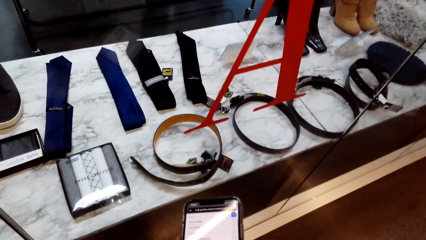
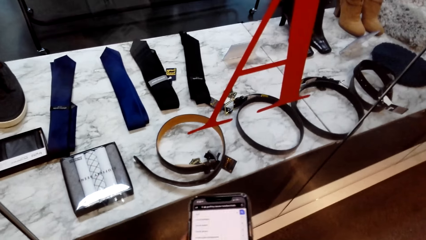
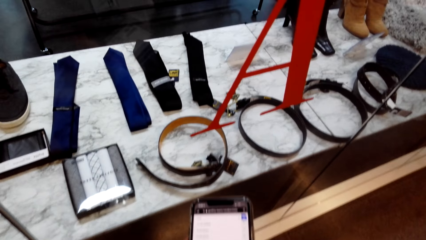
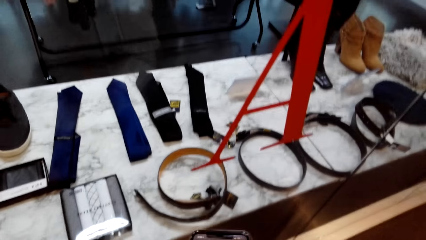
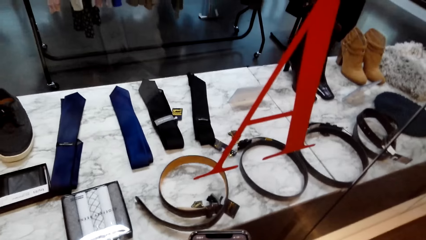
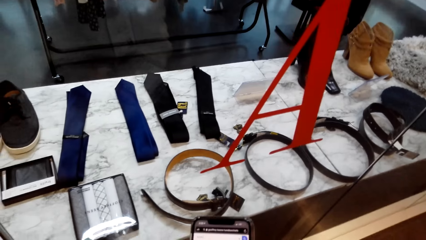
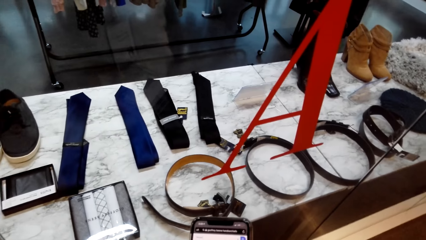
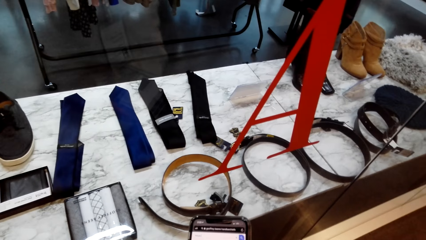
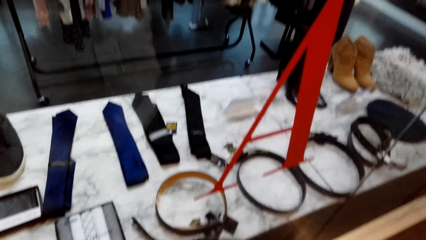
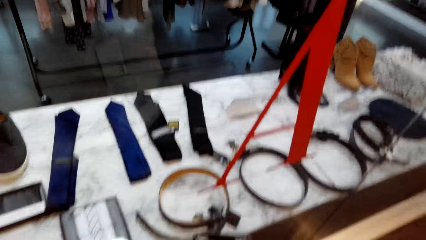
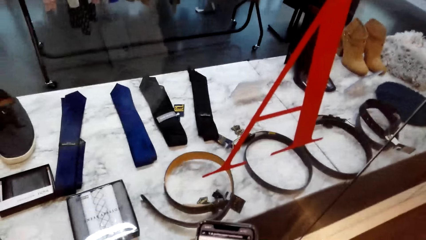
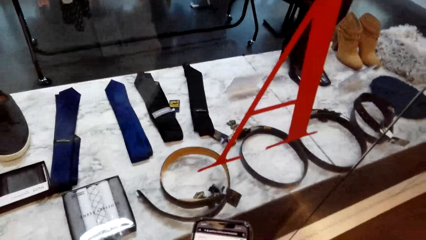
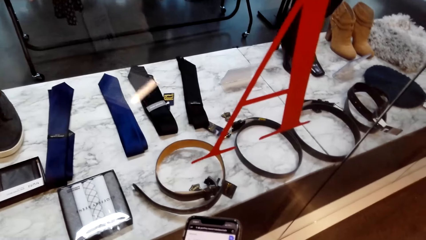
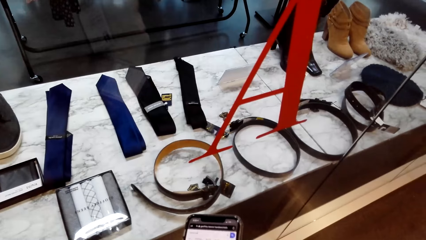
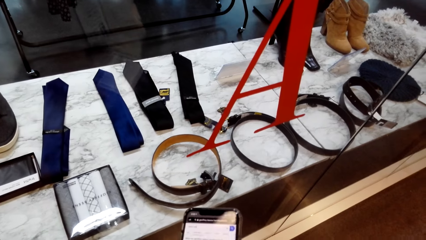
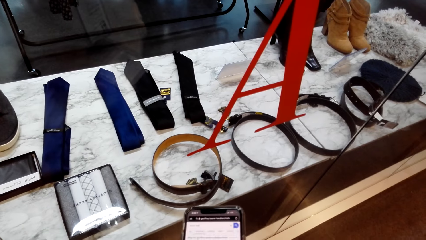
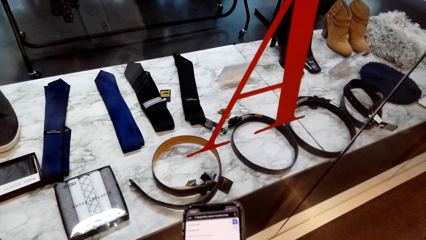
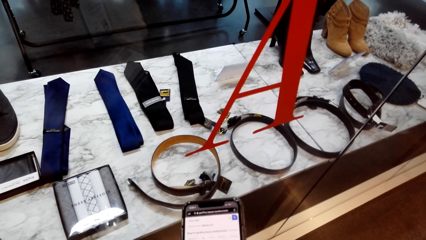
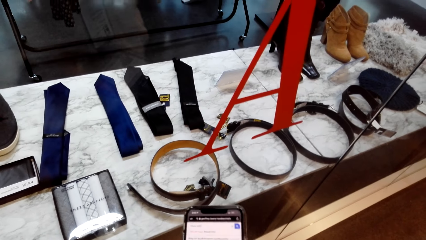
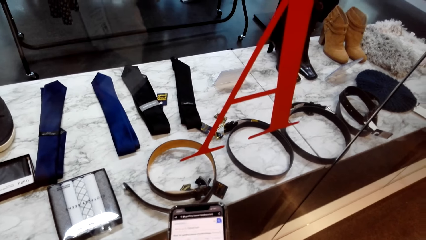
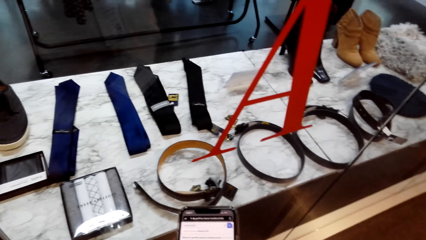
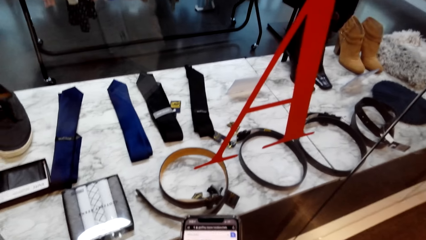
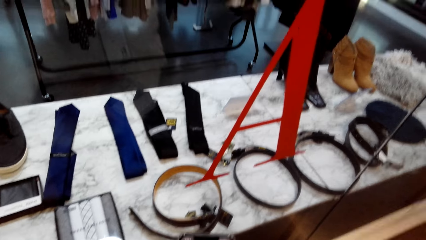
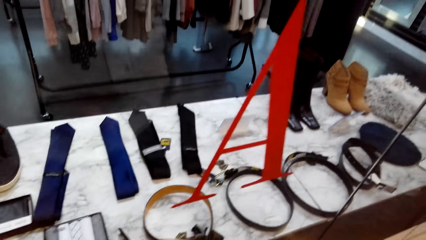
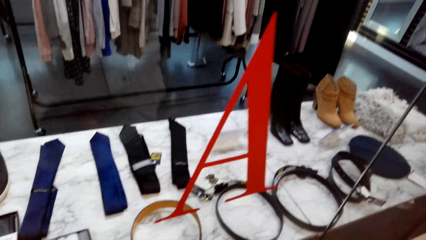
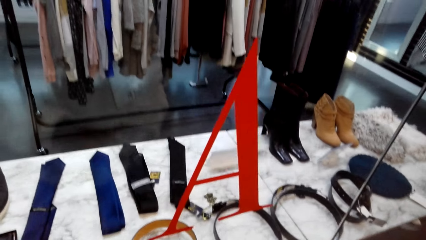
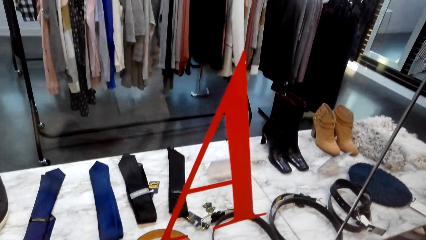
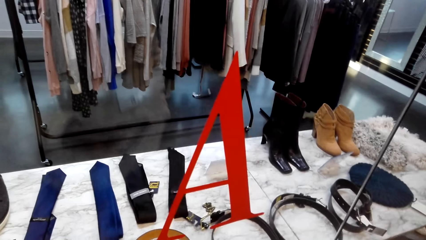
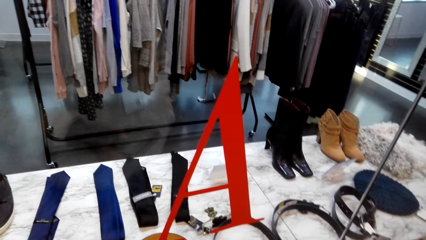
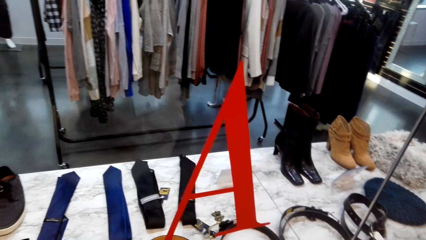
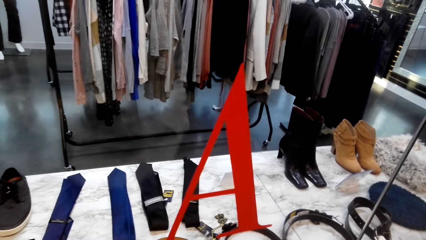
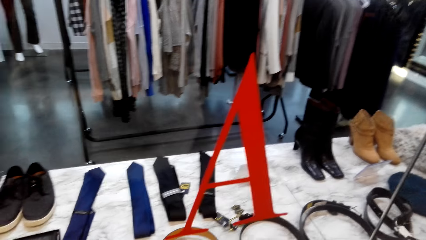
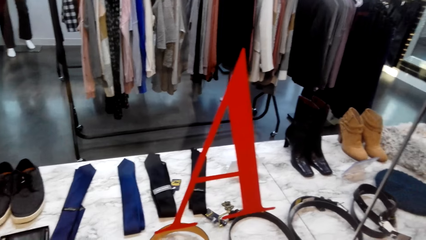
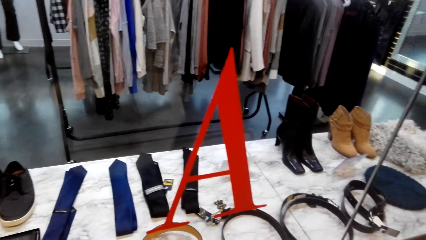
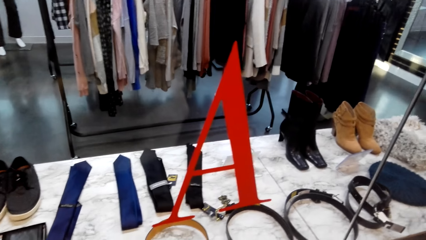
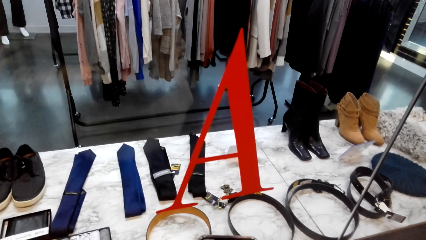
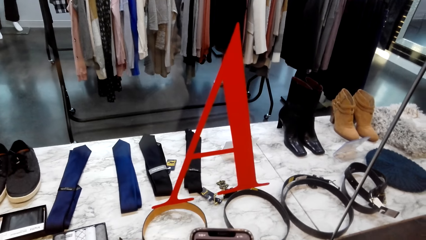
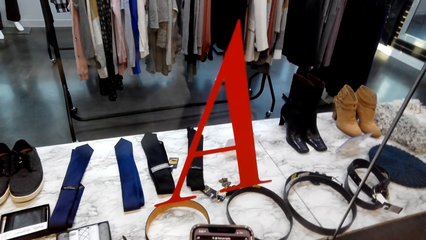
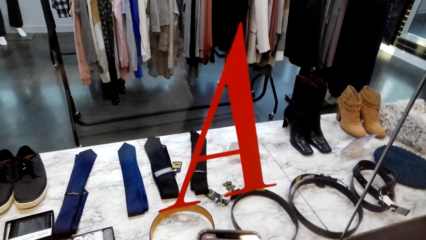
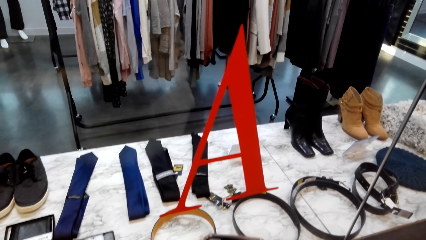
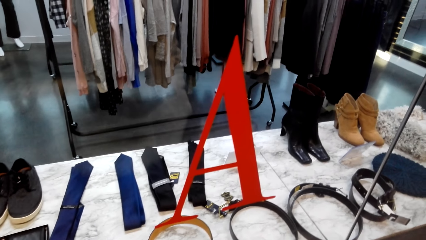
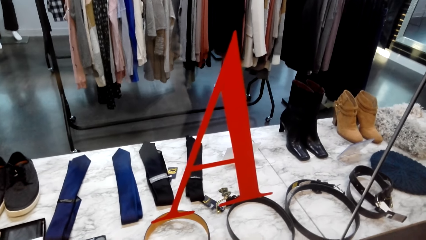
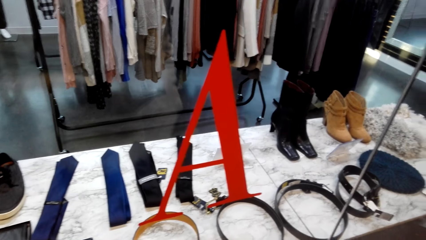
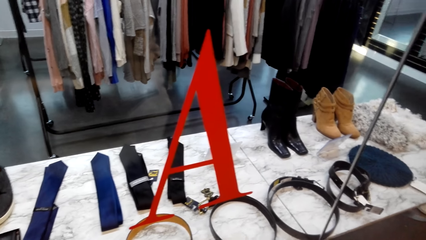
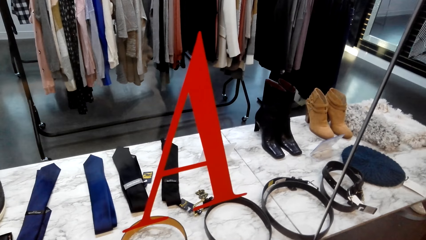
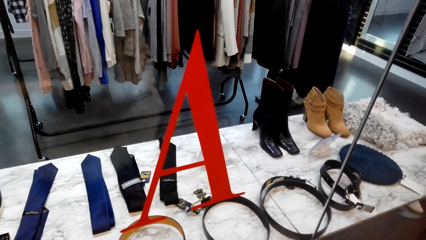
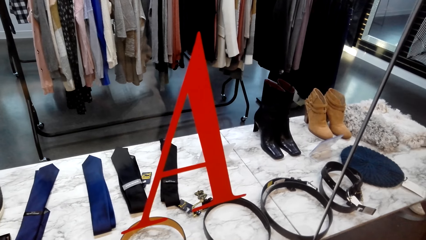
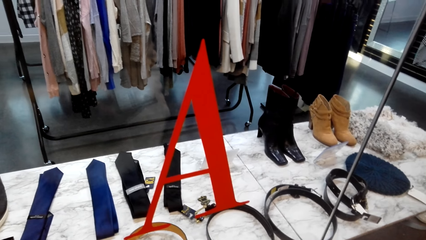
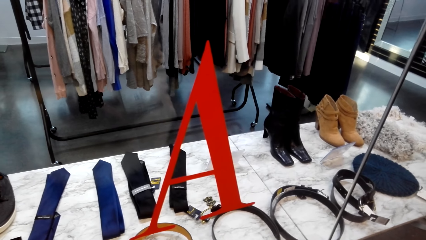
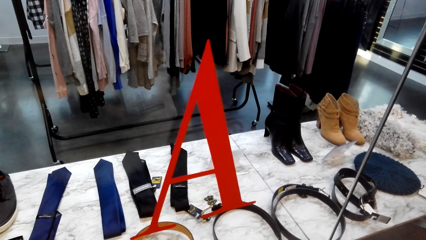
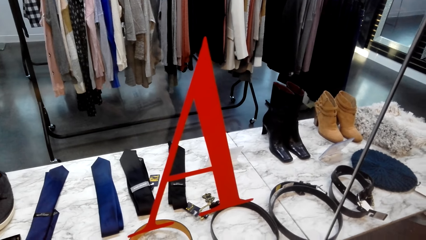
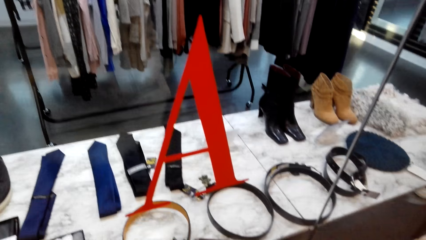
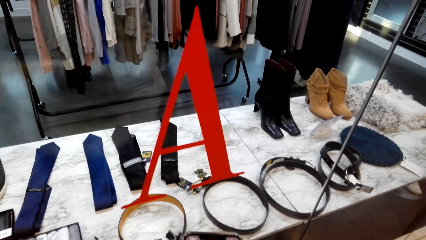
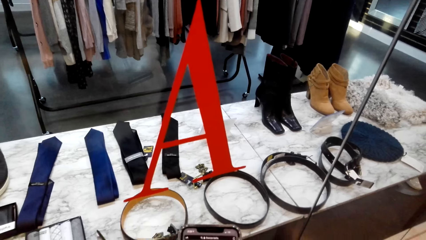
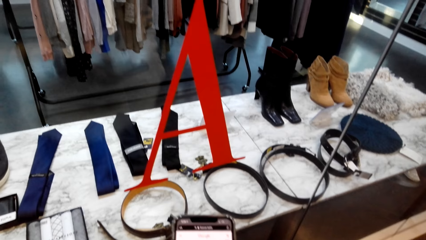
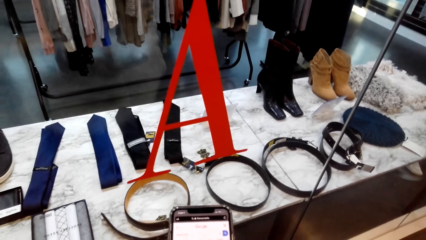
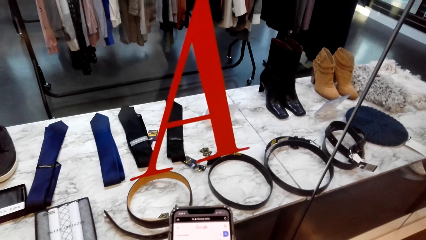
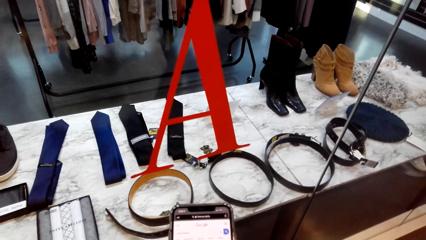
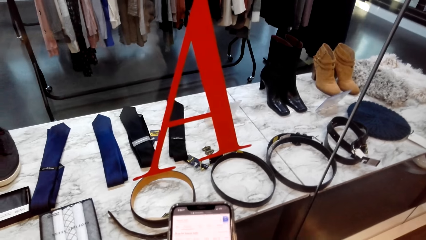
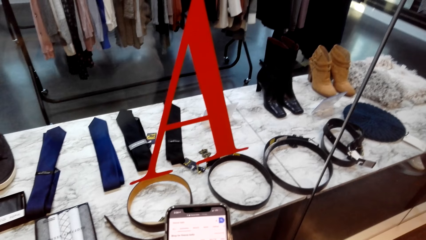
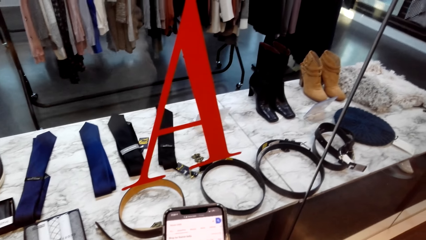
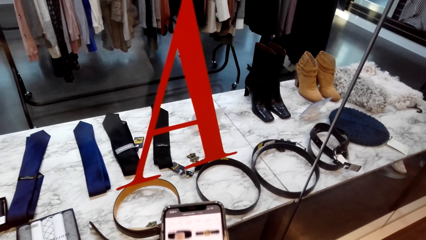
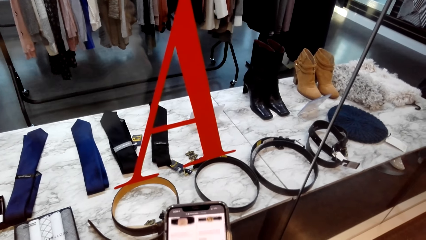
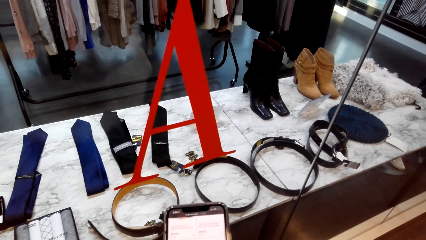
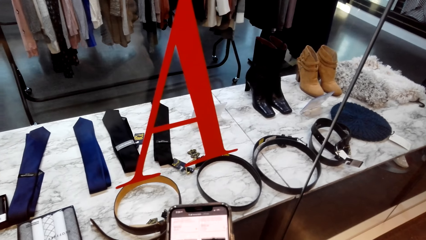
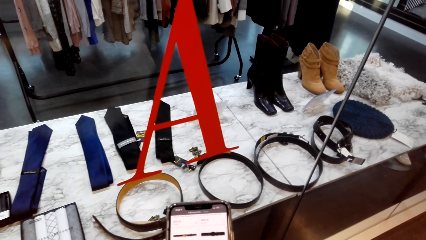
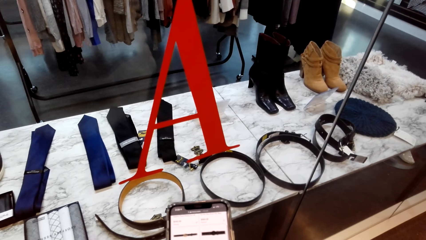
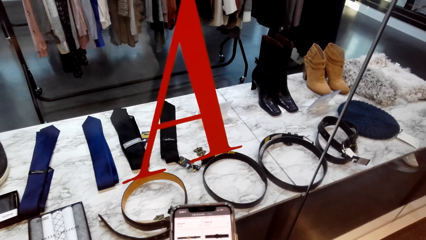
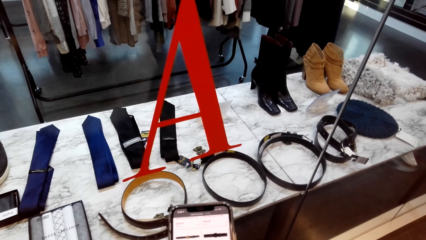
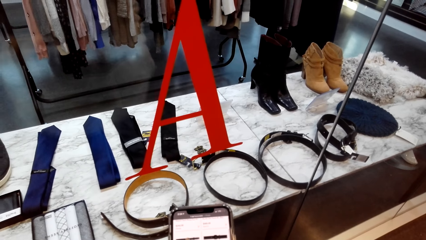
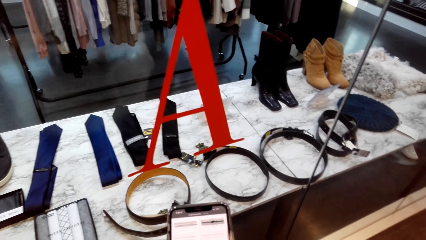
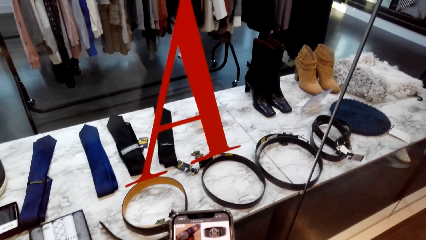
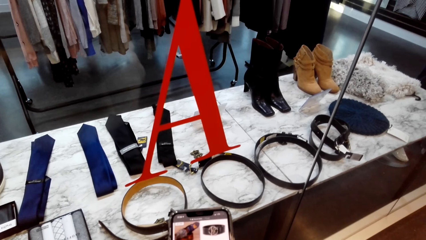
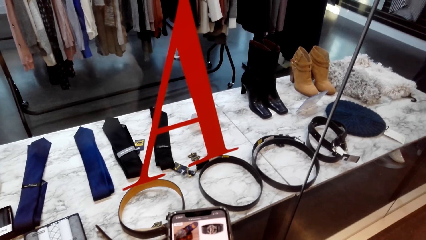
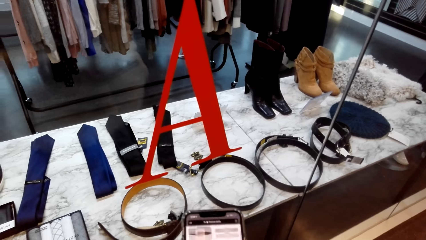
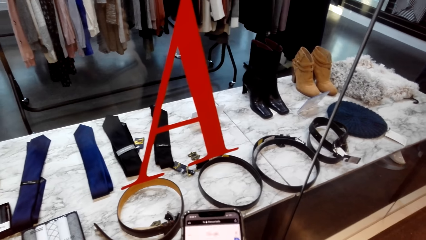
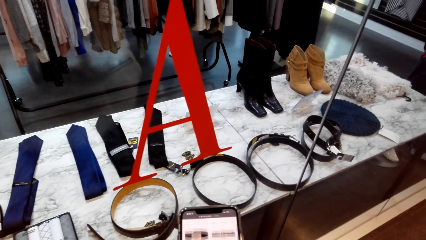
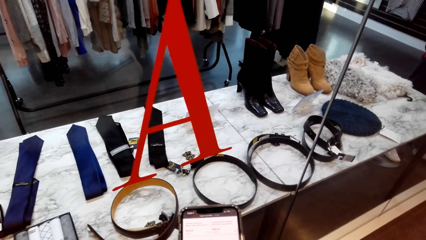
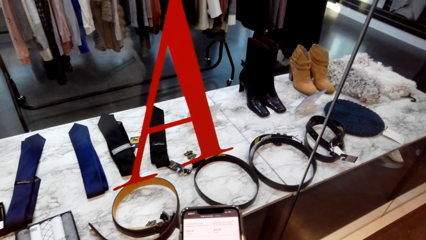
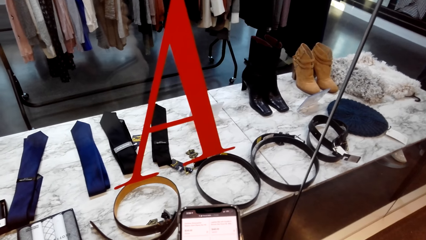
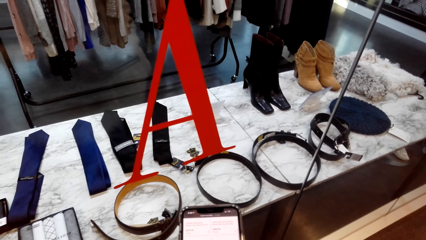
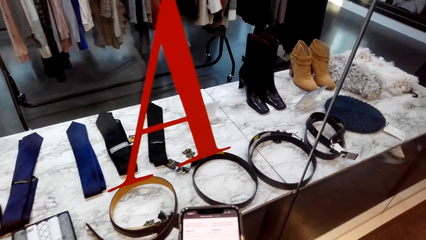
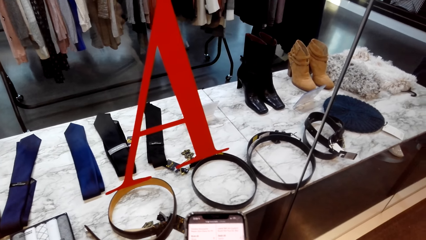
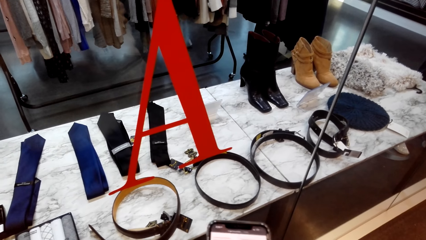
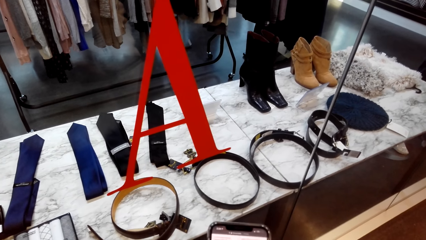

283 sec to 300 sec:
The camera wearer does window shopping. They look on a display. They scroll the phone. They scroll the phone again. They do window shopping. They look on a display. They stare at the phone. They do window shopping. They scroll the phone. They scroll the phone again.
